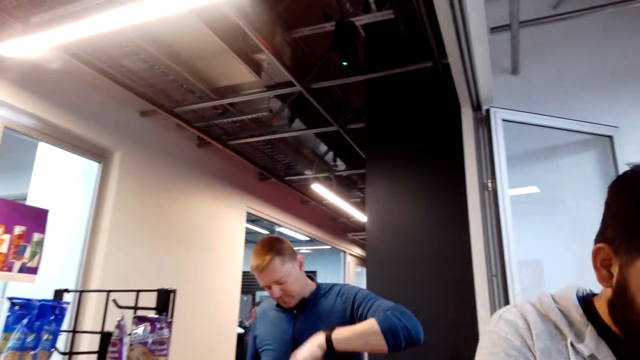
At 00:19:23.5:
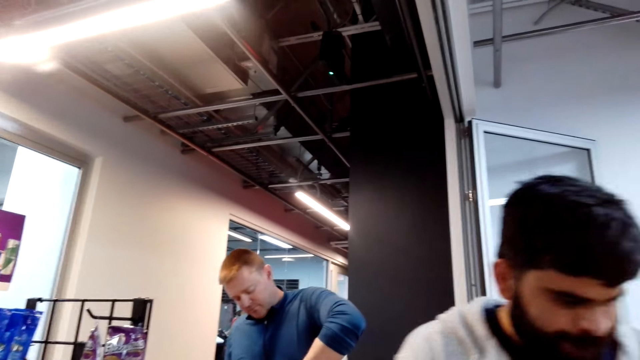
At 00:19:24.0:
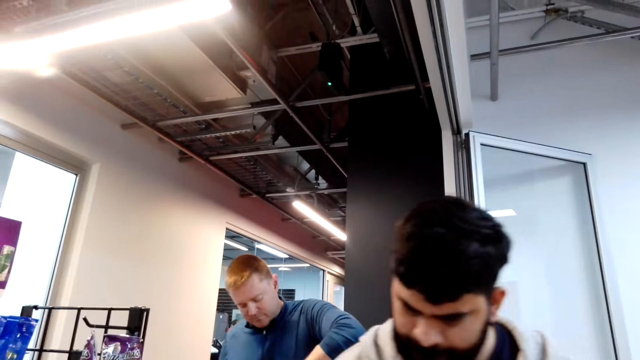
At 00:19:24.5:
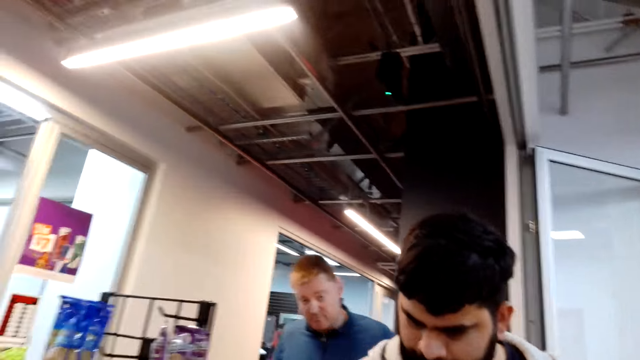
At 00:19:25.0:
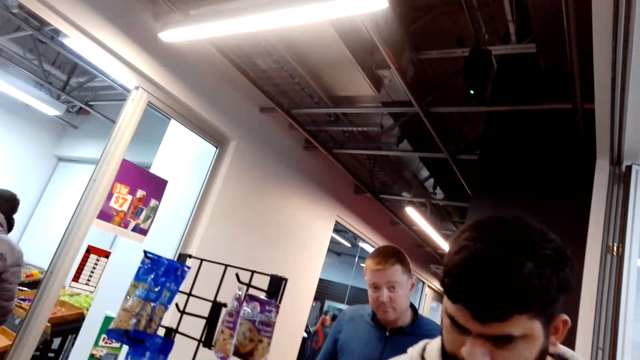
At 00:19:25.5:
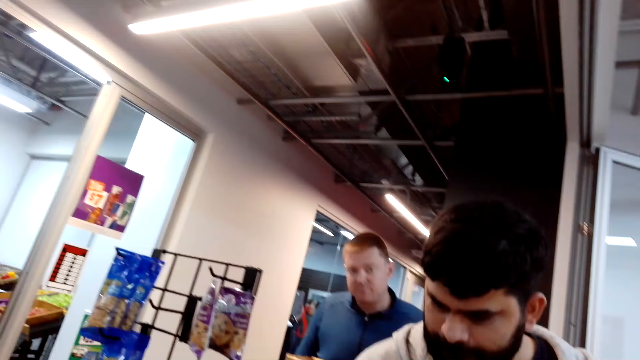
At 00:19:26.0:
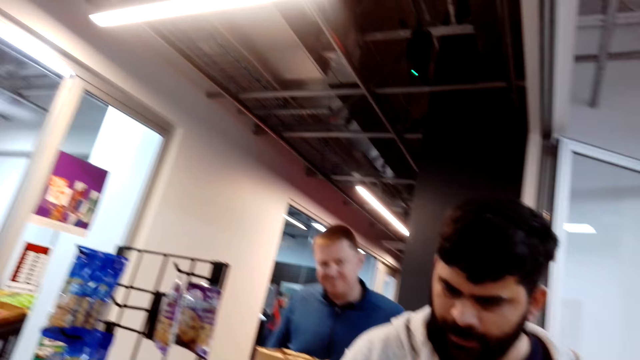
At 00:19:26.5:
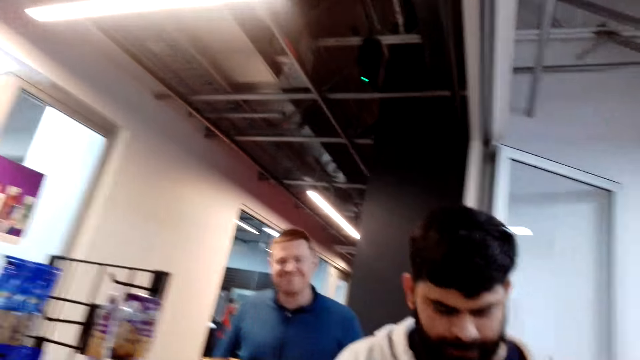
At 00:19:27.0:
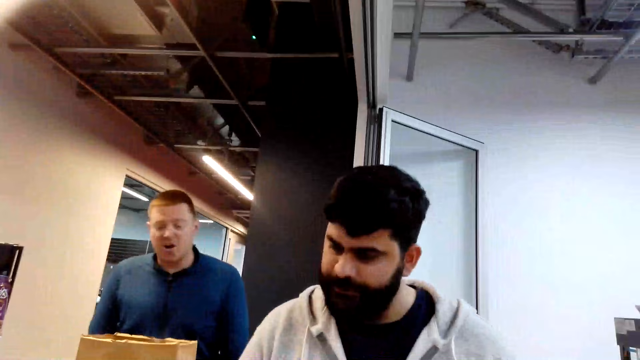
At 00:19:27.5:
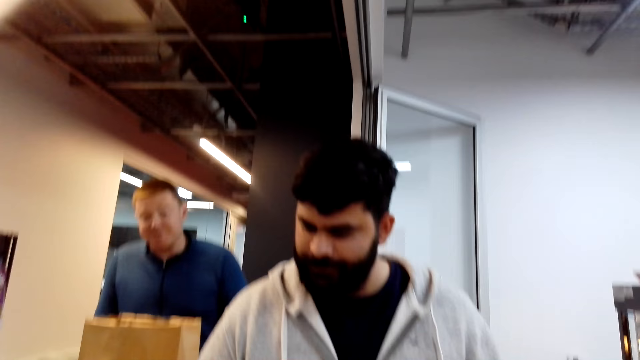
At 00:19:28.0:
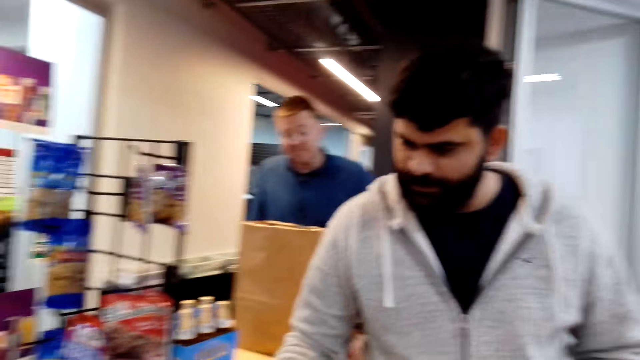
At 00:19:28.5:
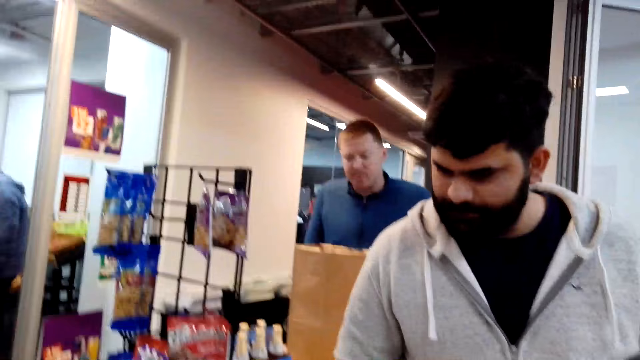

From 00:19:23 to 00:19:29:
A man puts items in a paper bag. The man interacts with the camera wearer.

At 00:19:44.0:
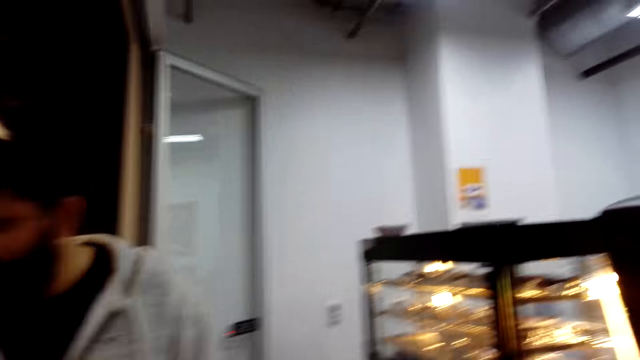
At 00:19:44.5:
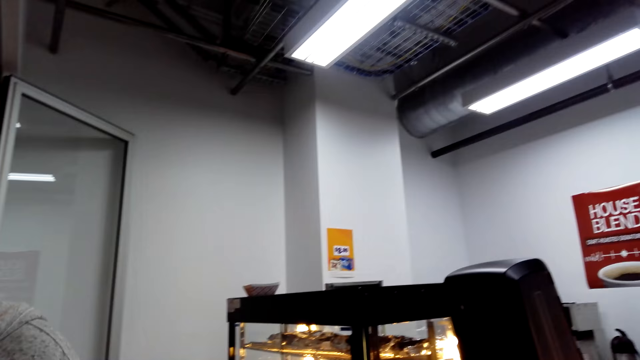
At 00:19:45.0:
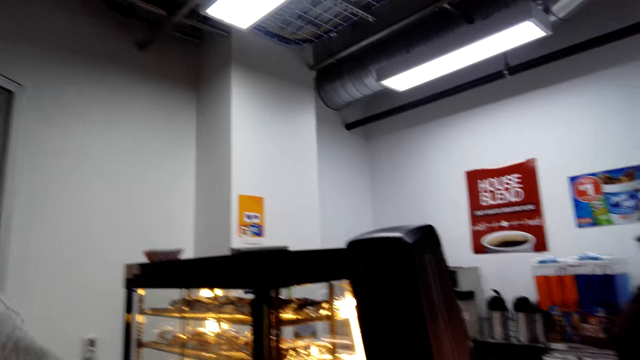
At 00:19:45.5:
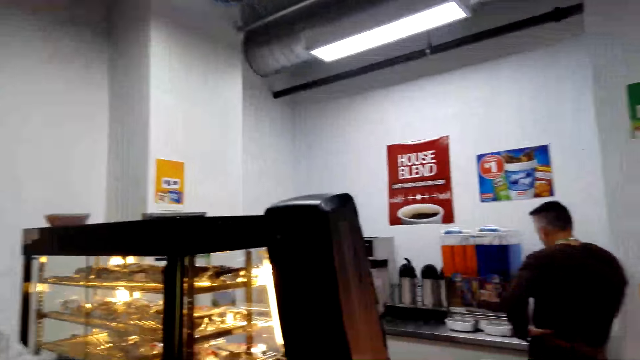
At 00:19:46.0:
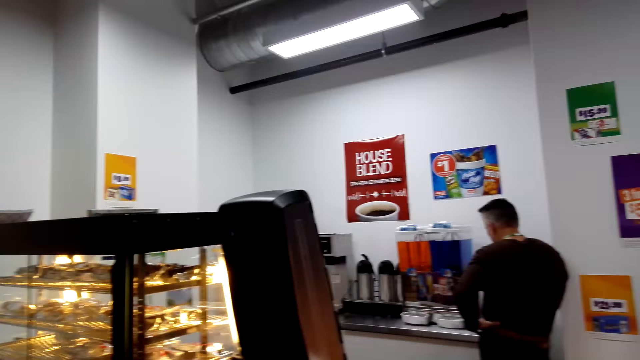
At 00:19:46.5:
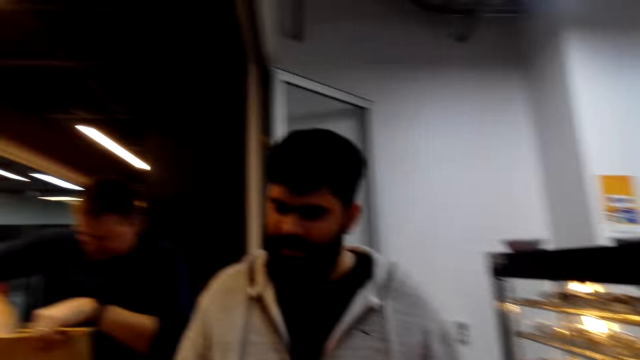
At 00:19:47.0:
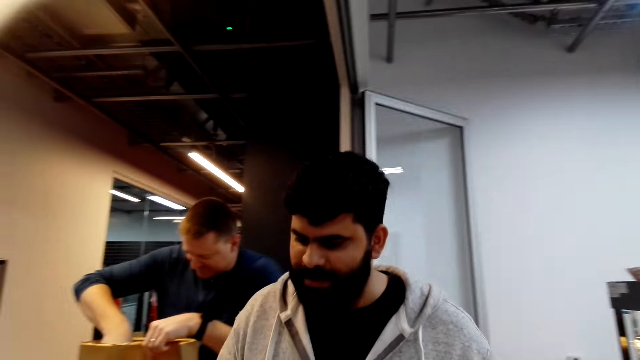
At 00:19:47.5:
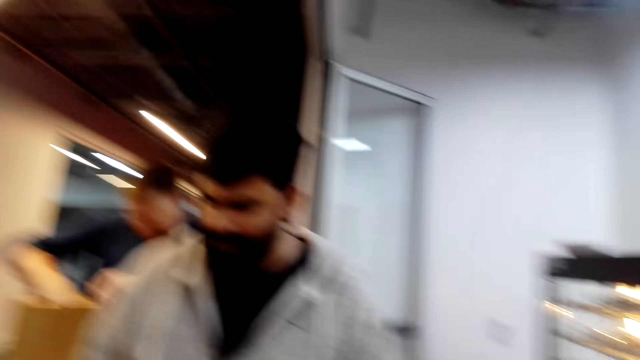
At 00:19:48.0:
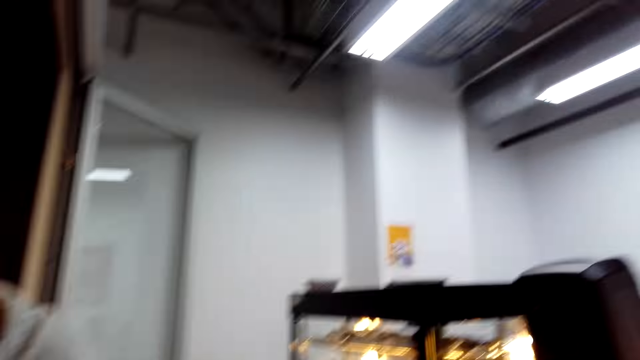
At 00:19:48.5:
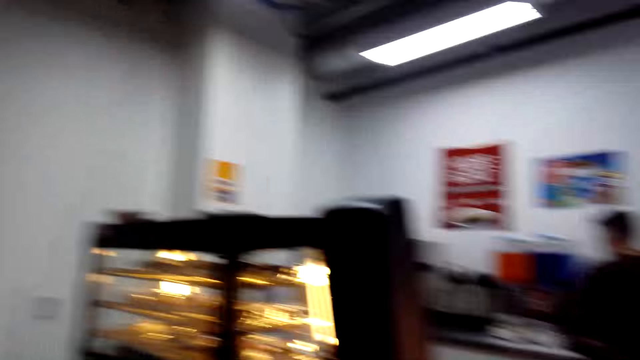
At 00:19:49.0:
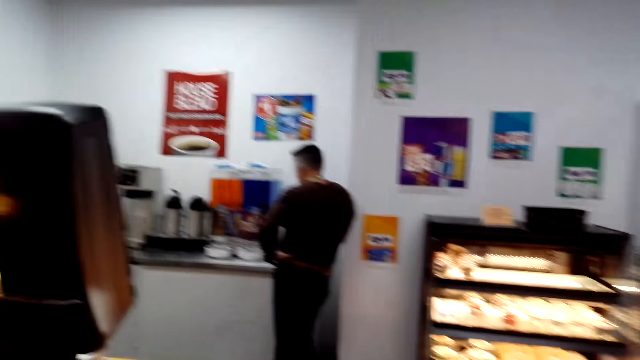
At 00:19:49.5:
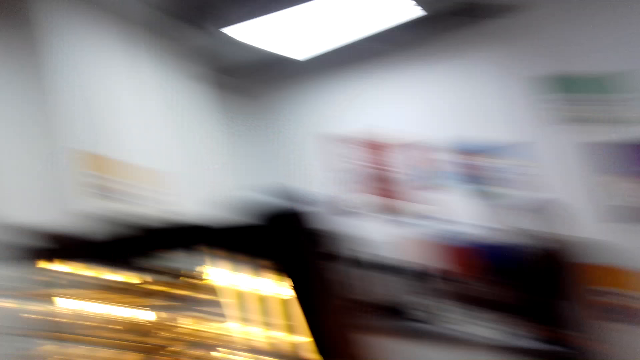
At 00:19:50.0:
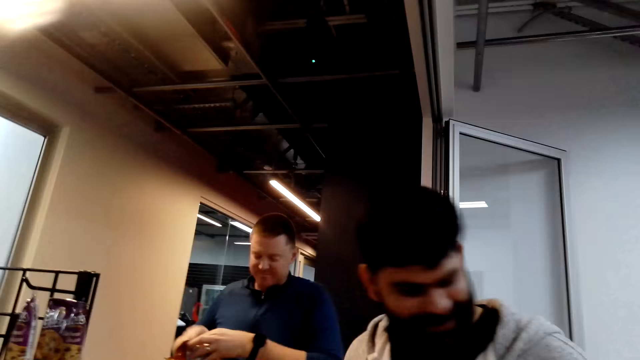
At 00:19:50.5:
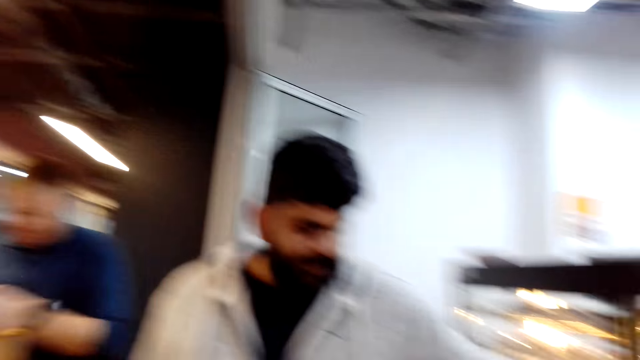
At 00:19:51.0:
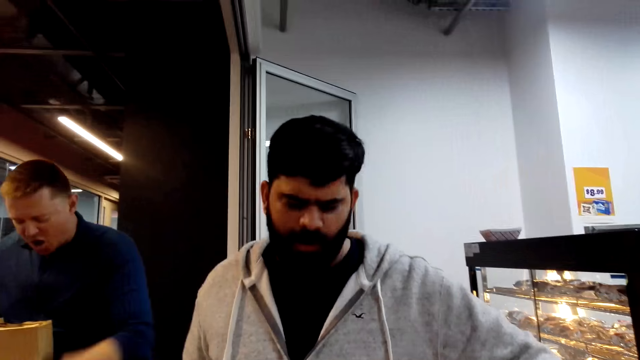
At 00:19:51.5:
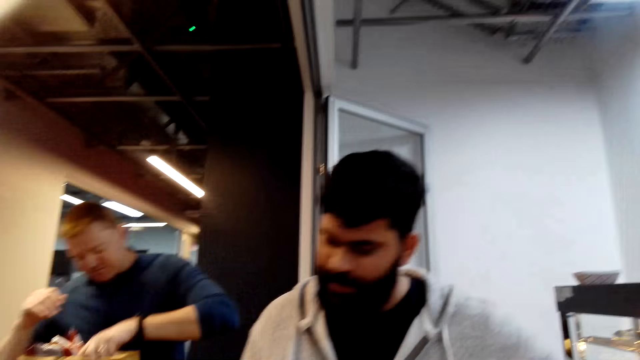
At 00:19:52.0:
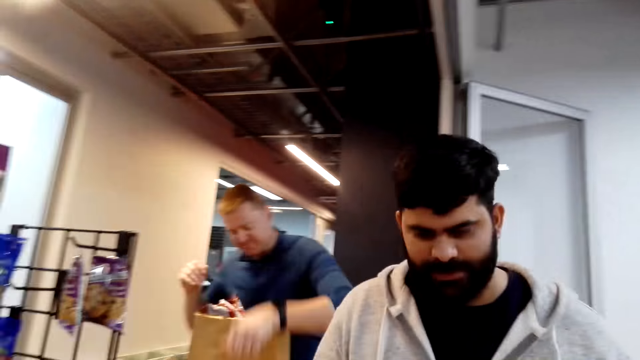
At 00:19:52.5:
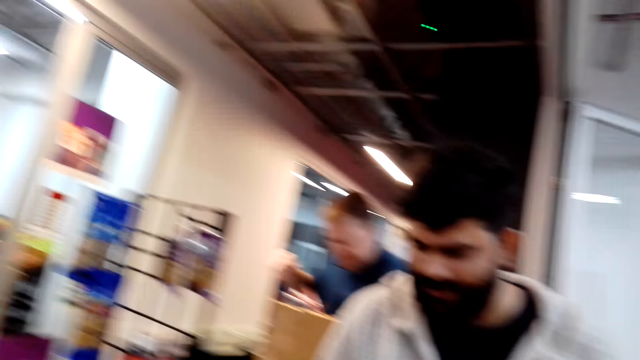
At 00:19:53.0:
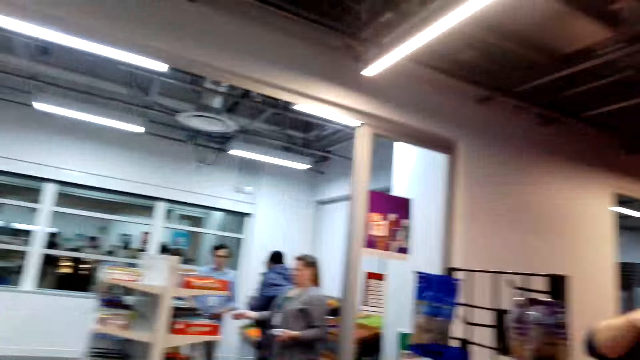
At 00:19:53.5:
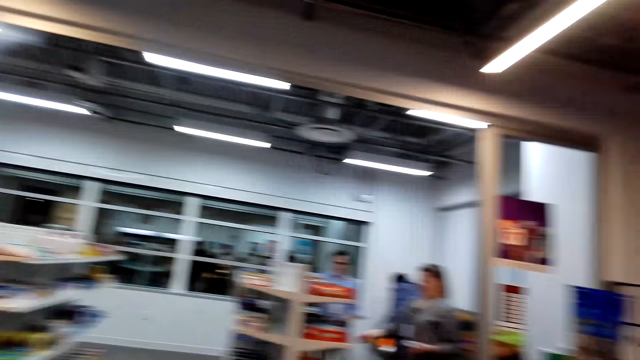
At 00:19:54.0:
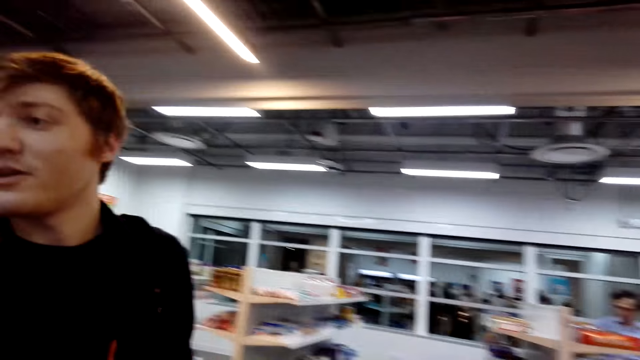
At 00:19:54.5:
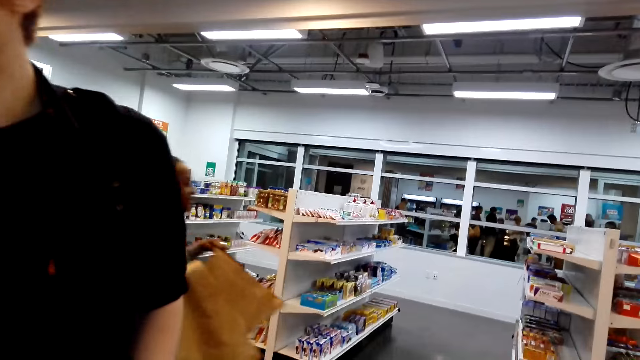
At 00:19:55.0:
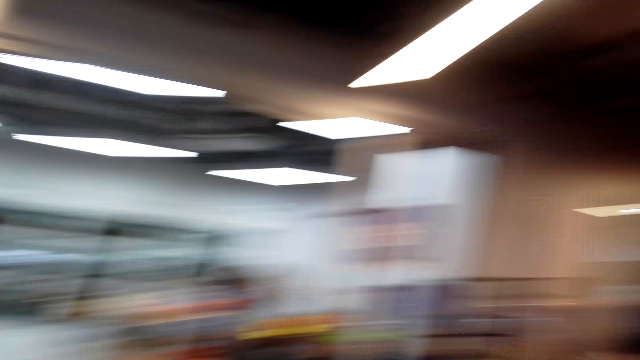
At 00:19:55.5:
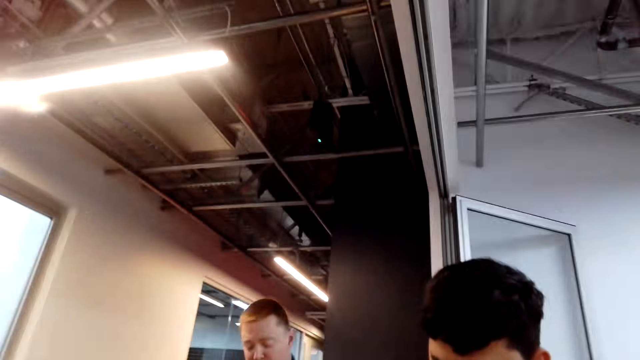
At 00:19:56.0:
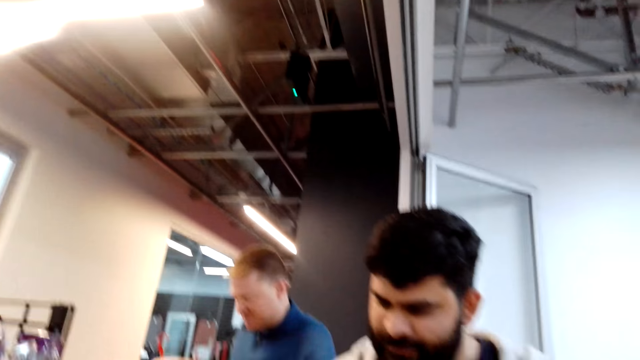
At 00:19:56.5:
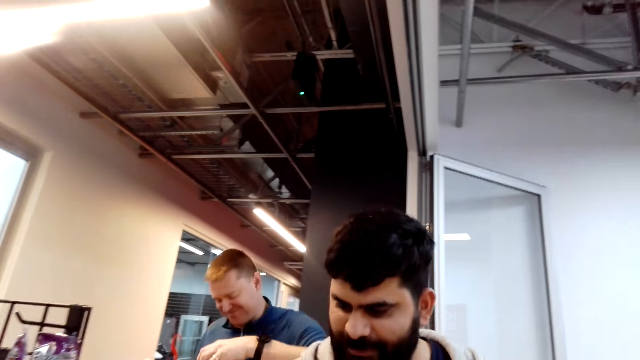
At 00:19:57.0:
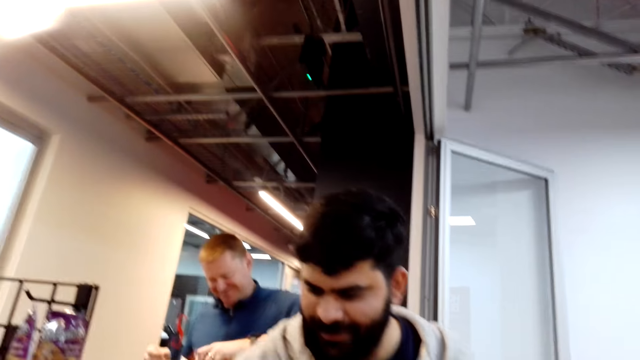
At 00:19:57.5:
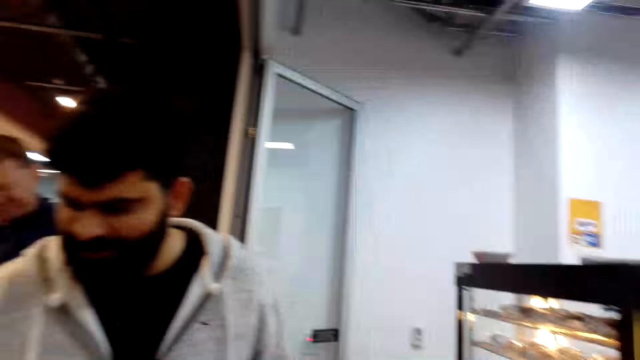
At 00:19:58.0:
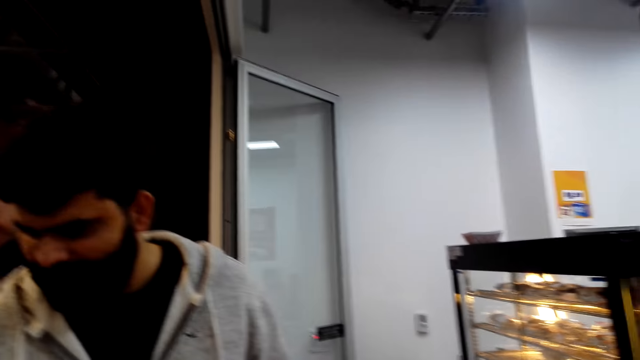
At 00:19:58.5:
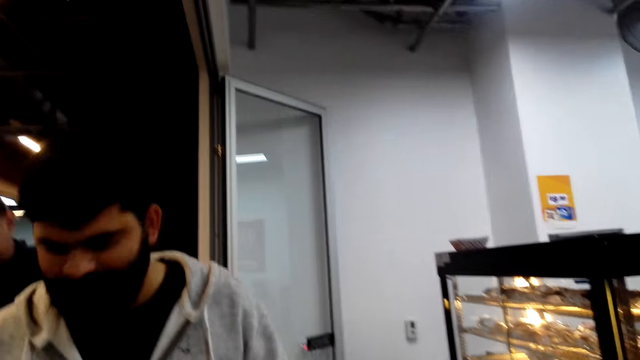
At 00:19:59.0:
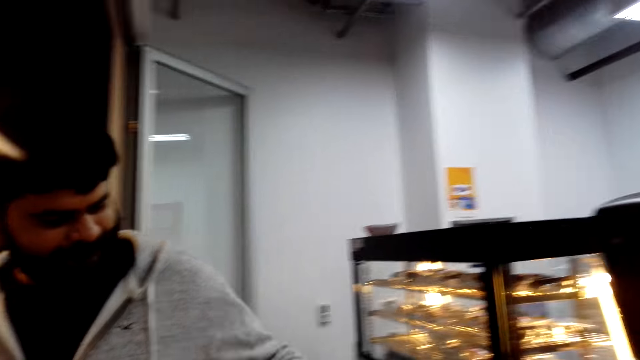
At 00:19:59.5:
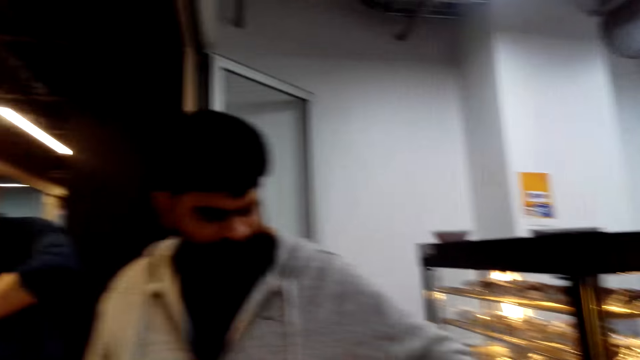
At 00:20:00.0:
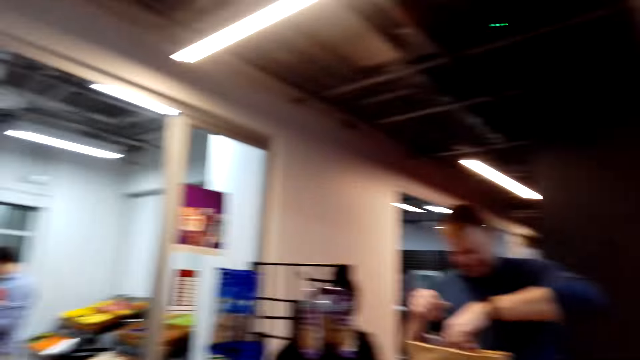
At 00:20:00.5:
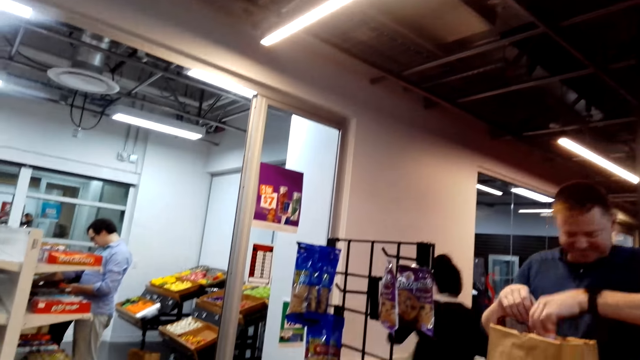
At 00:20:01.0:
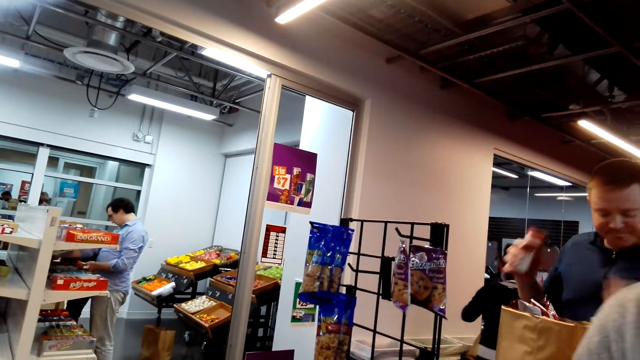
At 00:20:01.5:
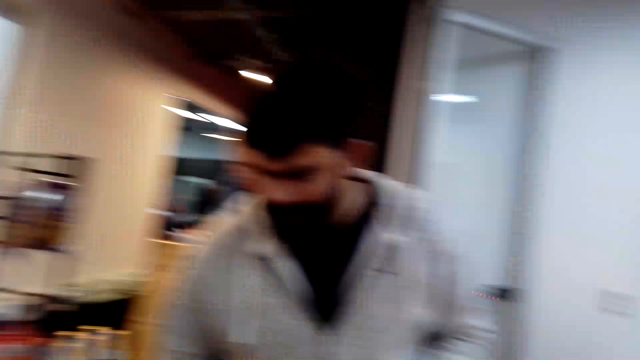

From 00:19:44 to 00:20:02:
The camera wearer looks around. A man interacts with the camera wearer. Another man walks in the store. Another man interacts with the camera wearer. The man puts items in a paper bag. The man removes an item from the paper bag.
